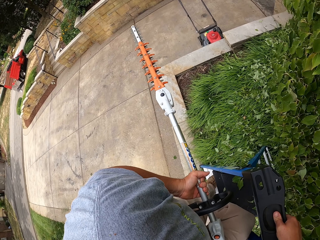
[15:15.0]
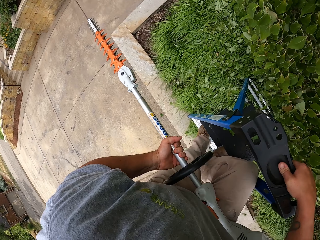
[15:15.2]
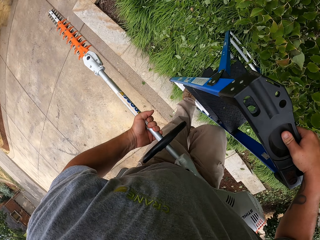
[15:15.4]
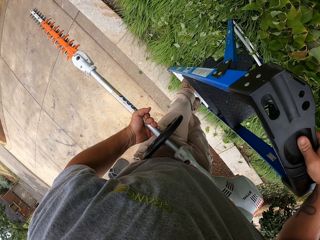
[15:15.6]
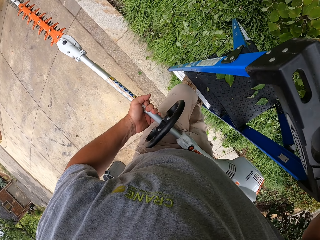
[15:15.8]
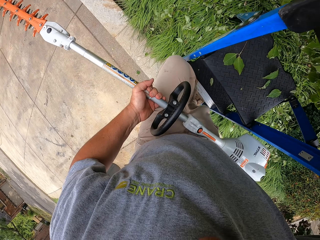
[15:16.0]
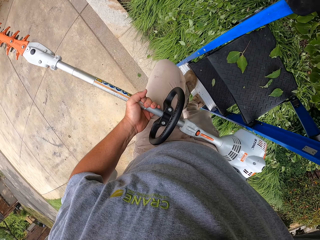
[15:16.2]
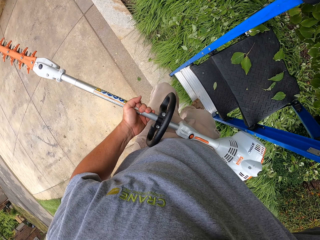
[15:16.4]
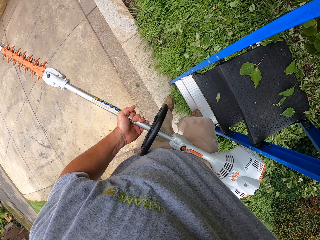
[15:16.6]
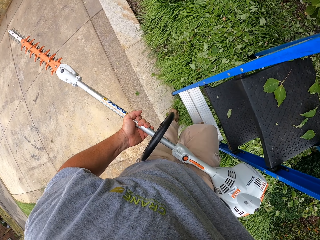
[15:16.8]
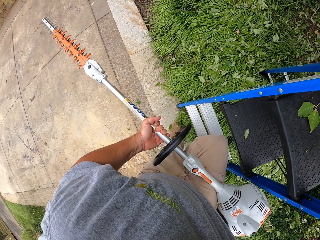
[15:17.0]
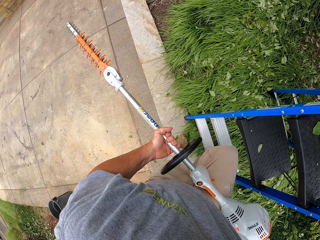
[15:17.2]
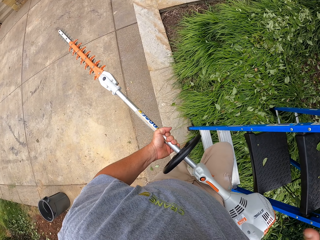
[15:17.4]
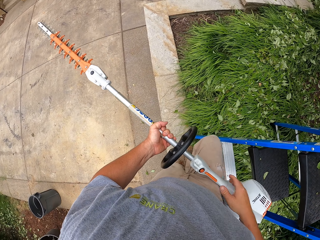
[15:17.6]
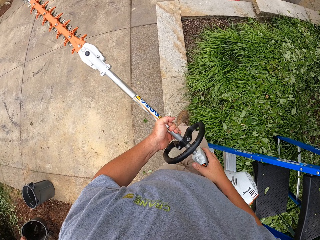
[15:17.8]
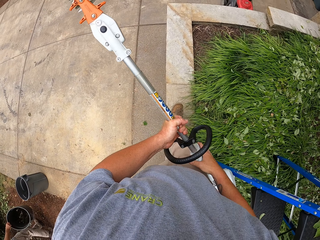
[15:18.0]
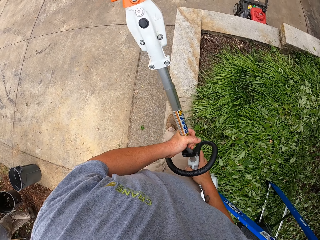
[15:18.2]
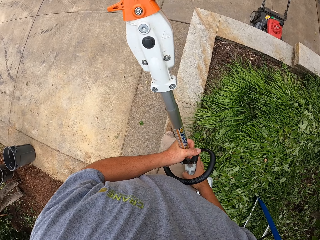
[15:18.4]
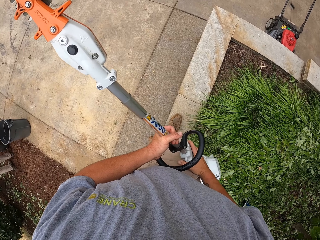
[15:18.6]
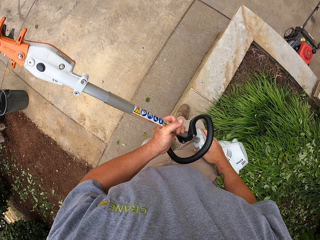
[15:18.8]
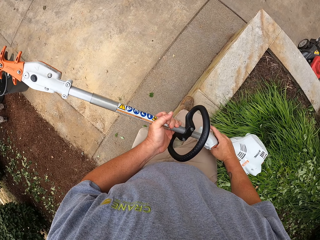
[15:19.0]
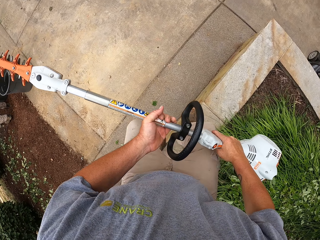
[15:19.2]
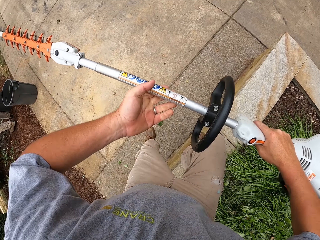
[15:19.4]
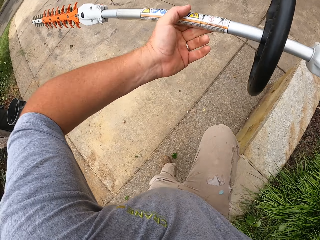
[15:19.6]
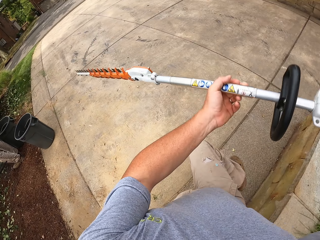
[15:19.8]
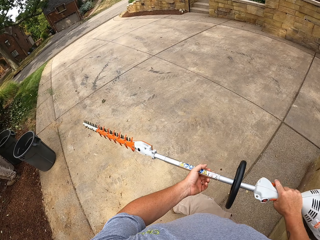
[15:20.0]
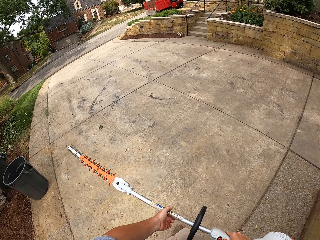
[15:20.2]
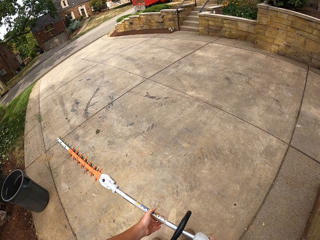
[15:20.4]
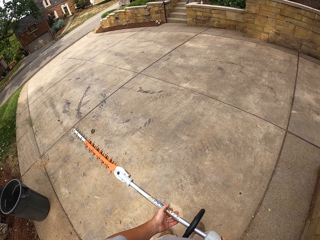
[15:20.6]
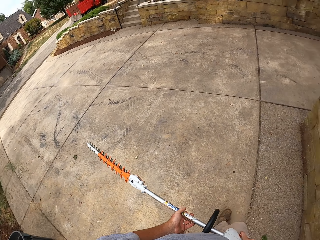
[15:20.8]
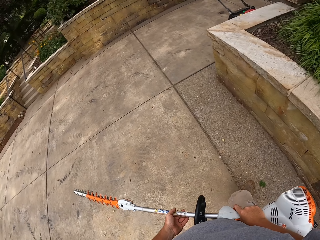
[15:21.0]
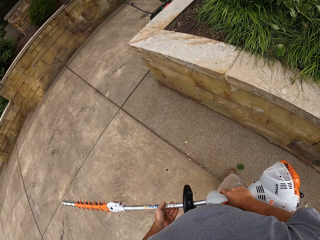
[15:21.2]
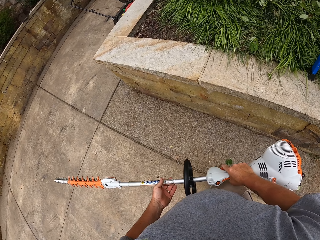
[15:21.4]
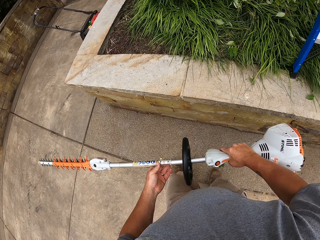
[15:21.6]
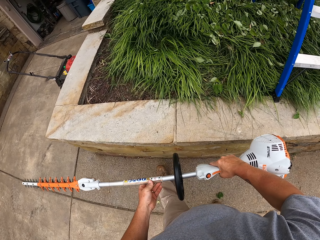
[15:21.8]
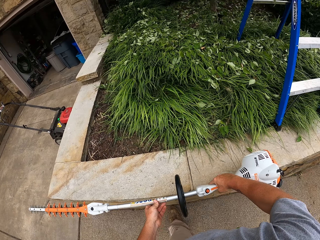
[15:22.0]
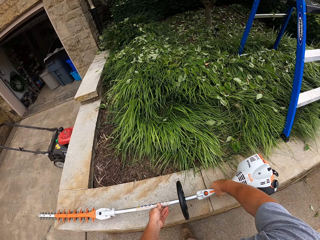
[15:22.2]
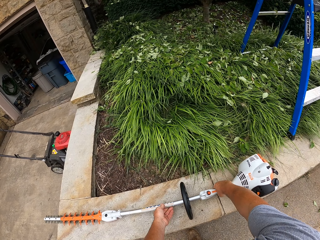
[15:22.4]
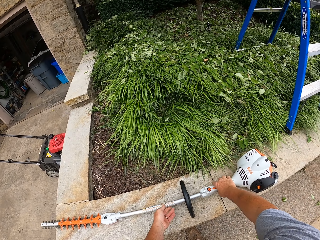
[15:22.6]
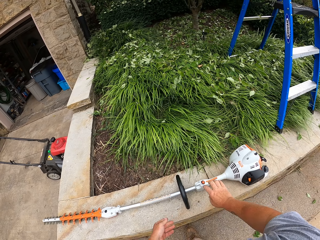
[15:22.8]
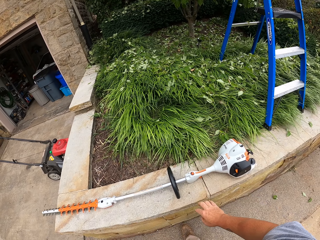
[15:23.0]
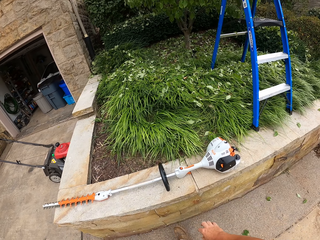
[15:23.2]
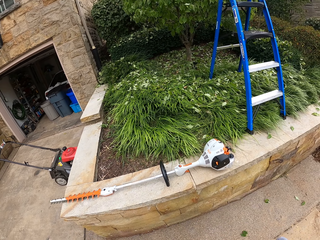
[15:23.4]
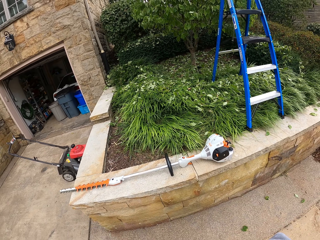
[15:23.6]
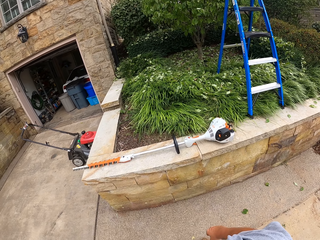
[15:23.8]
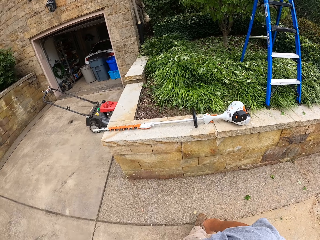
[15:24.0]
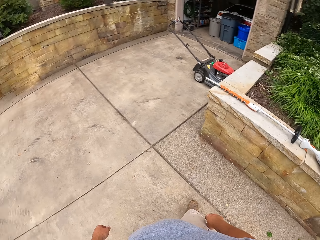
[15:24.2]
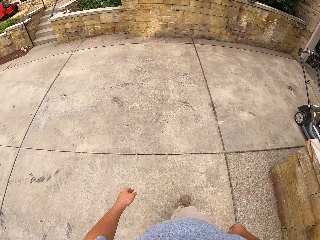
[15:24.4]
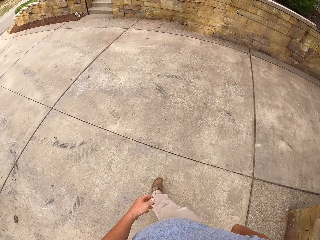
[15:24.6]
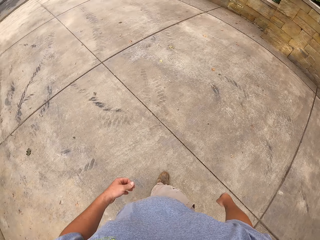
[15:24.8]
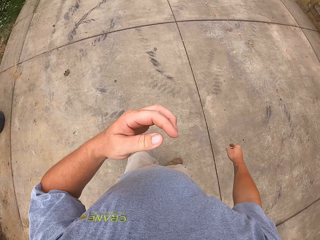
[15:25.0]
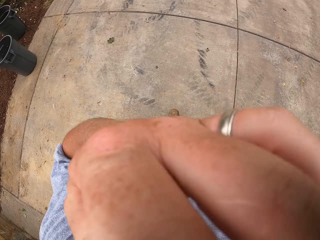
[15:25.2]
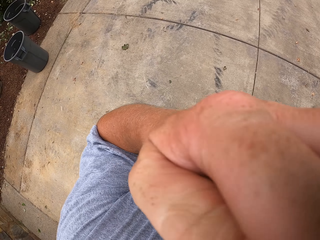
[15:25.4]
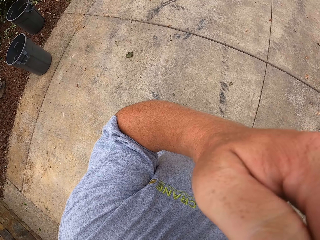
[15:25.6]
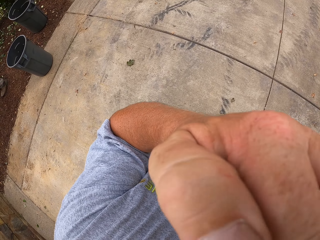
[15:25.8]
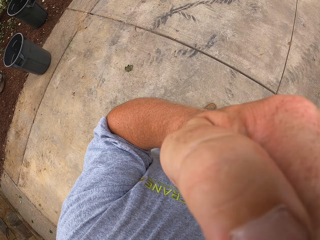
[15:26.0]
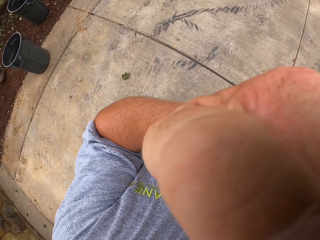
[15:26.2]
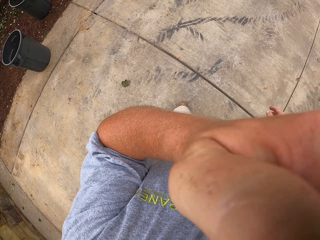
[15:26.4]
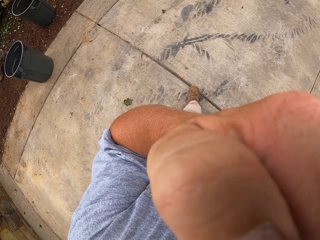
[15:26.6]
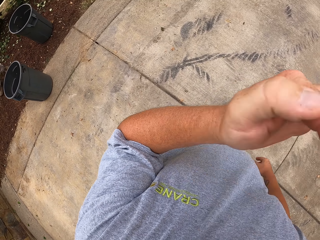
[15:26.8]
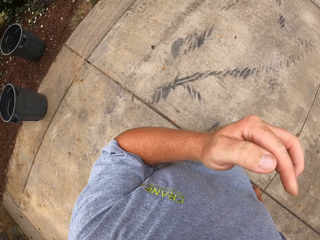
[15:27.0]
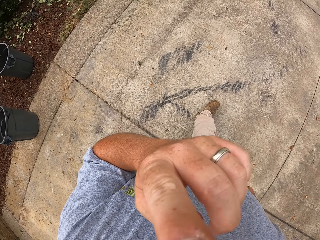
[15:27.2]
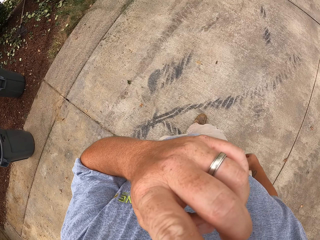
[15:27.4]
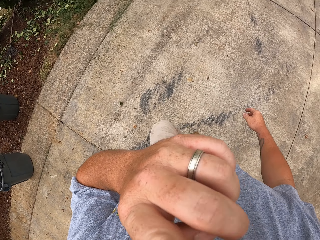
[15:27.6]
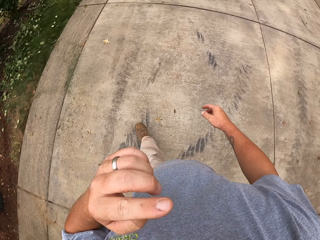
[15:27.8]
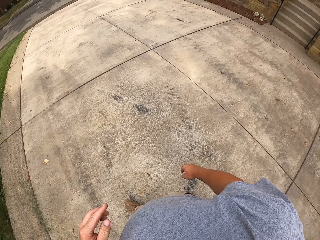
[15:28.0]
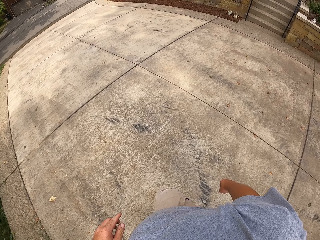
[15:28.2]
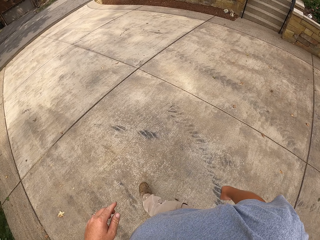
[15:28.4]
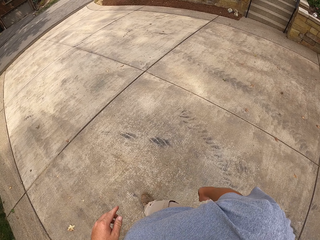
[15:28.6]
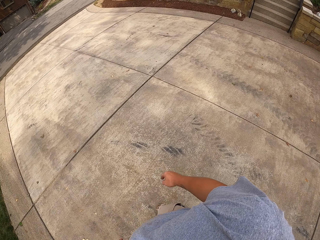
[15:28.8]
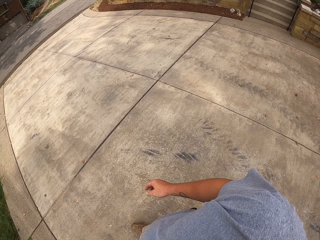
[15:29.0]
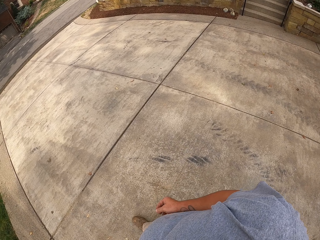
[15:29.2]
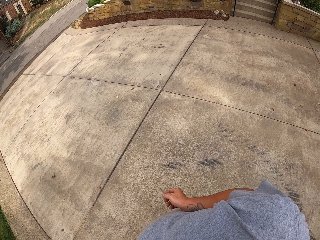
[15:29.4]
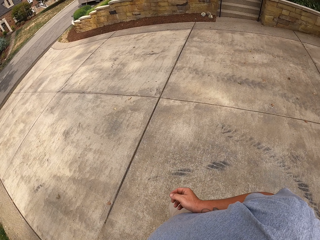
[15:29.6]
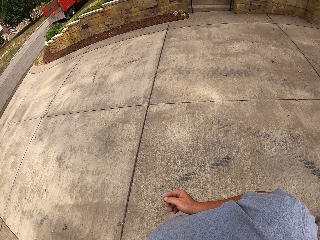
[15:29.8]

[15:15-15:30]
The camera wearer places the hedge trimmer down. They lift their hand up. They fix the camera. They lower their hand.

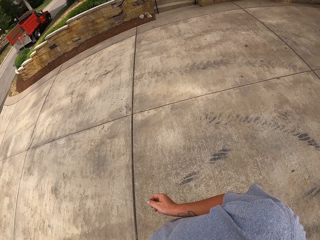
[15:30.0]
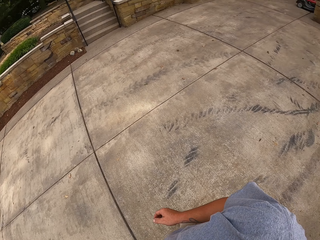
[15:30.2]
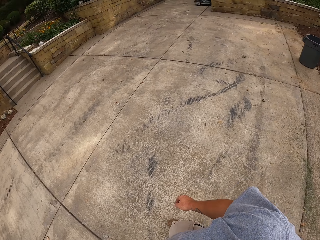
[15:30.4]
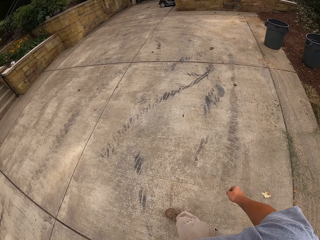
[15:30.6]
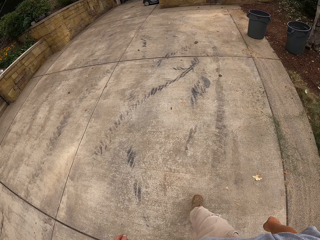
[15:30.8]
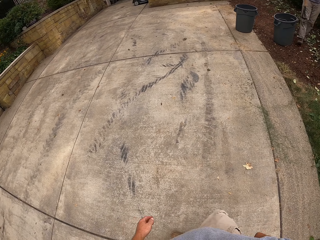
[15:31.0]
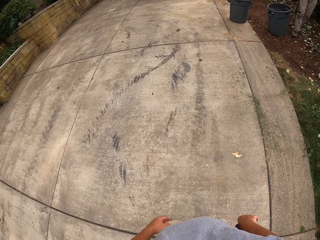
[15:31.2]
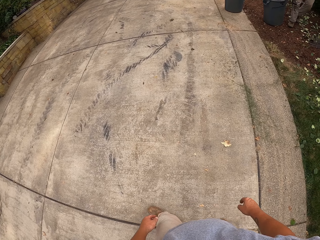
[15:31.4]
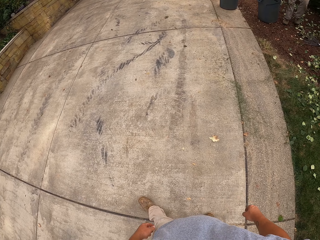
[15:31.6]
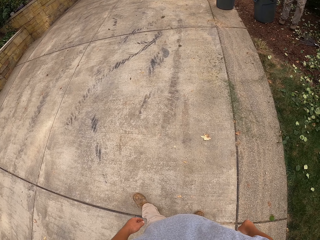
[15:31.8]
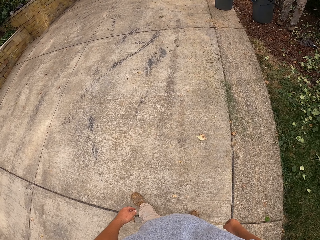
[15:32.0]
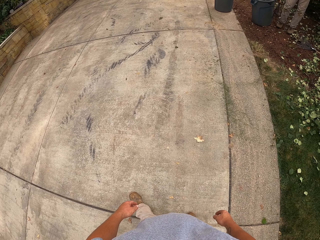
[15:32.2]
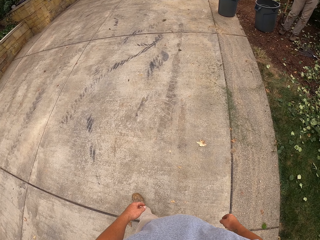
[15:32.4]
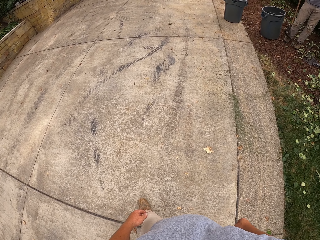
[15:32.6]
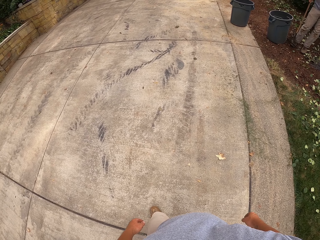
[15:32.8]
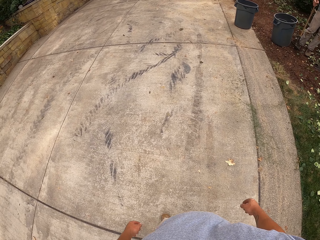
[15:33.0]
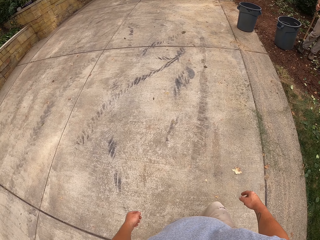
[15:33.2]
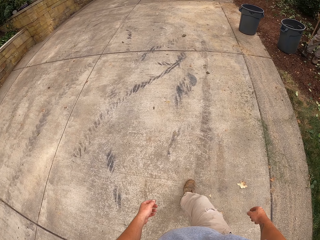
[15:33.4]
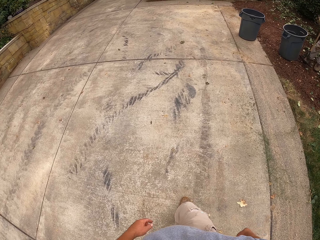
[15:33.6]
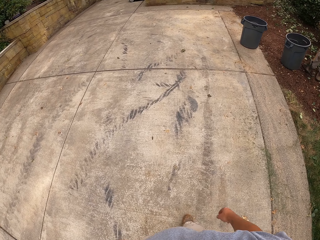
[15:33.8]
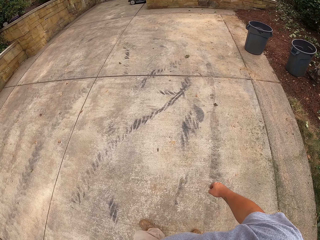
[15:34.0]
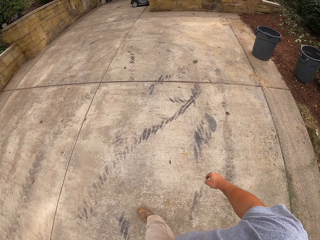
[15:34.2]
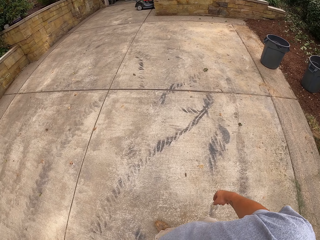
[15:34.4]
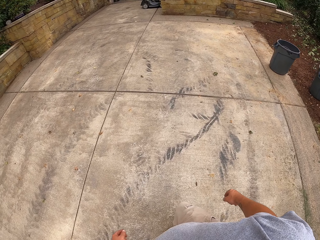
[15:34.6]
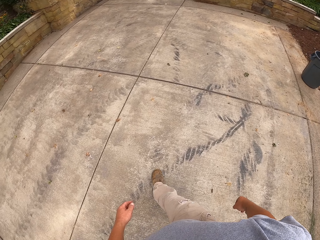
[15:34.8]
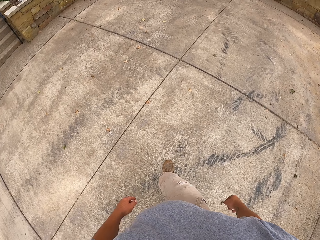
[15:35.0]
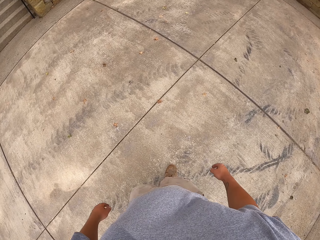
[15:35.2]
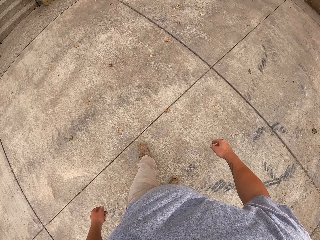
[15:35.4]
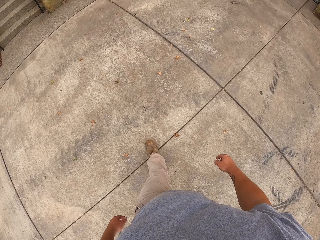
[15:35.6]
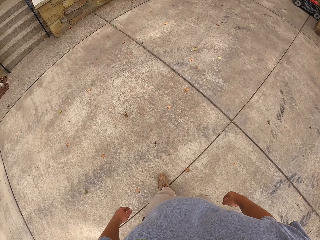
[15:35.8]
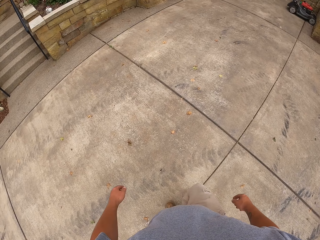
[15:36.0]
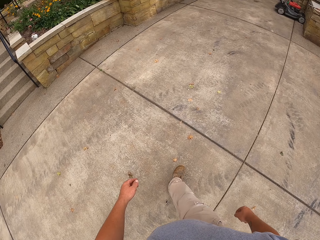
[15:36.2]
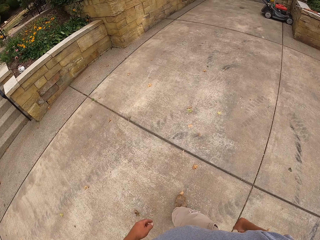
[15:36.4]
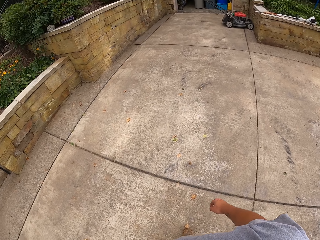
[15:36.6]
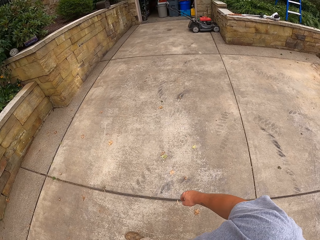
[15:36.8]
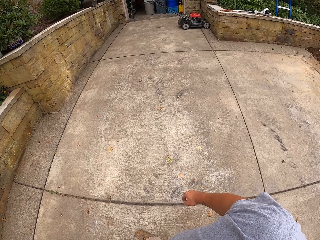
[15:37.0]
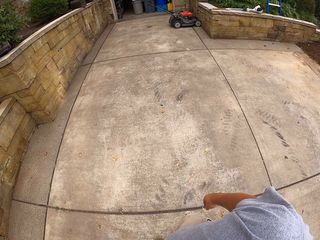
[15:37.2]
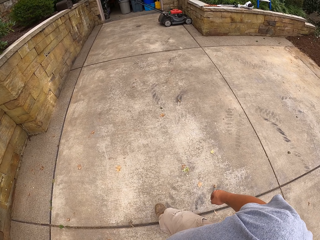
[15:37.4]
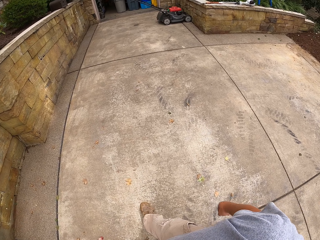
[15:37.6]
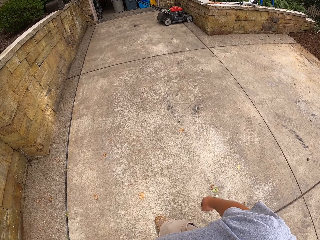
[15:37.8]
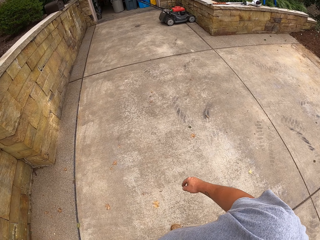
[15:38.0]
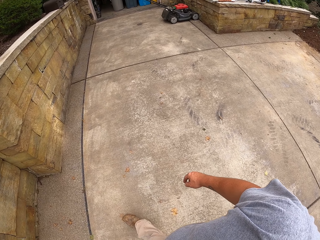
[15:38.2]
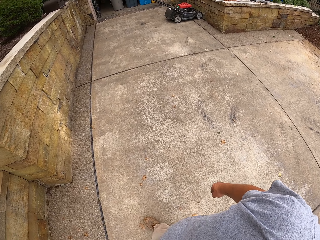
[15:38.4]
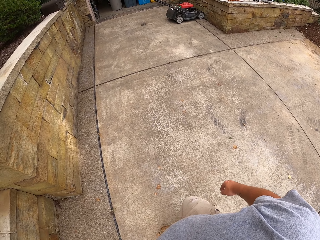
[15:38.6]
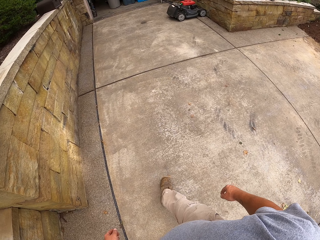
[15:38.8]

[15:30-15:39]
The camera wearer walks back.
